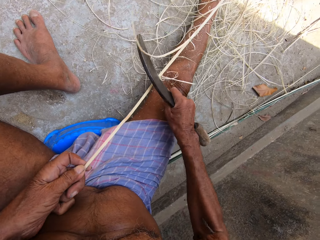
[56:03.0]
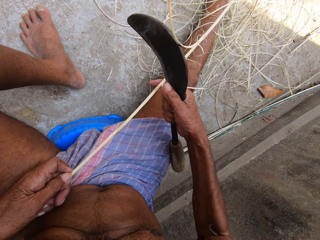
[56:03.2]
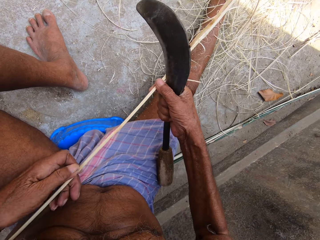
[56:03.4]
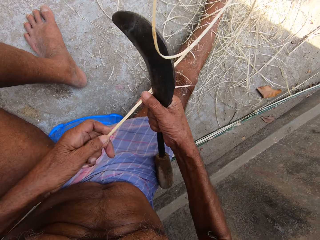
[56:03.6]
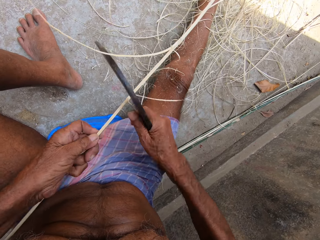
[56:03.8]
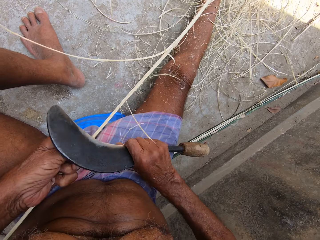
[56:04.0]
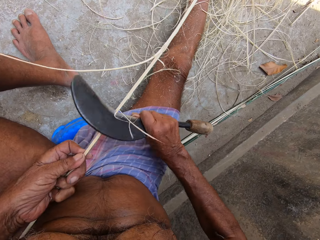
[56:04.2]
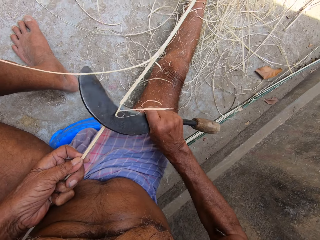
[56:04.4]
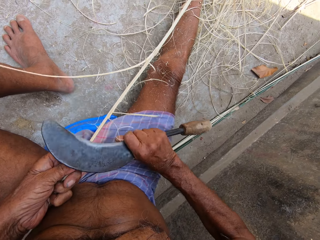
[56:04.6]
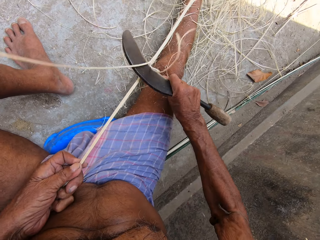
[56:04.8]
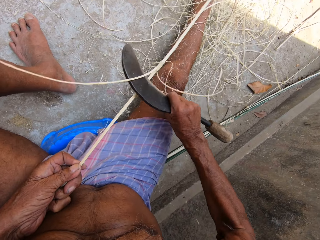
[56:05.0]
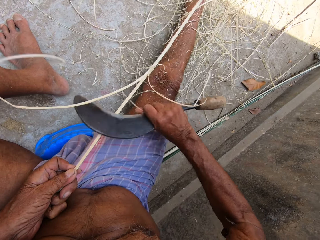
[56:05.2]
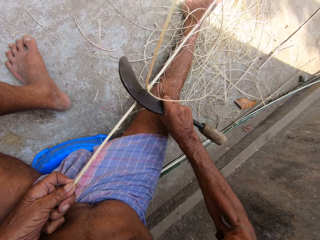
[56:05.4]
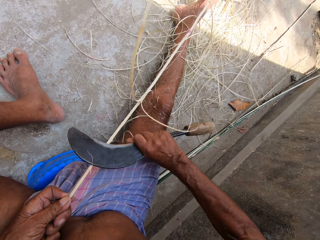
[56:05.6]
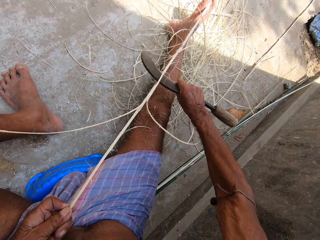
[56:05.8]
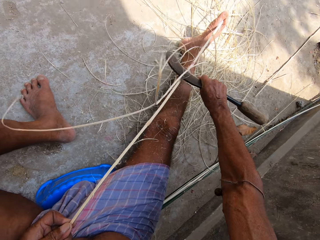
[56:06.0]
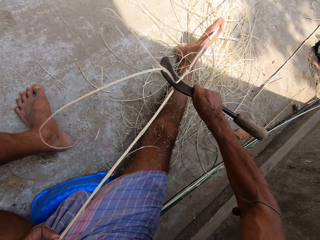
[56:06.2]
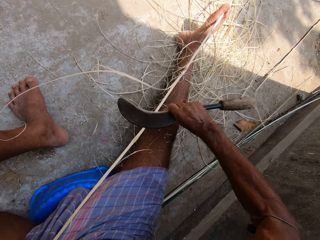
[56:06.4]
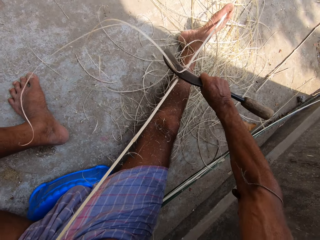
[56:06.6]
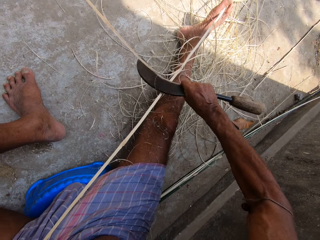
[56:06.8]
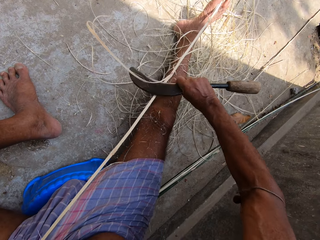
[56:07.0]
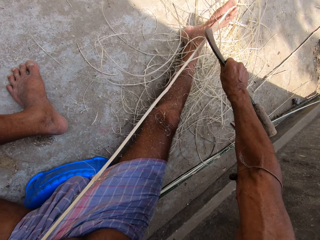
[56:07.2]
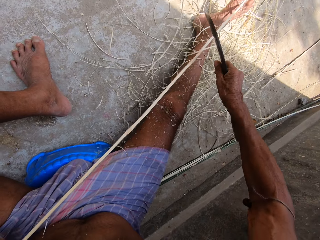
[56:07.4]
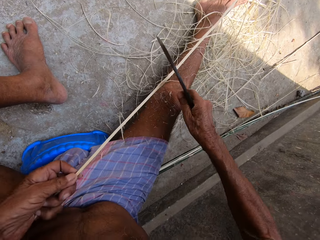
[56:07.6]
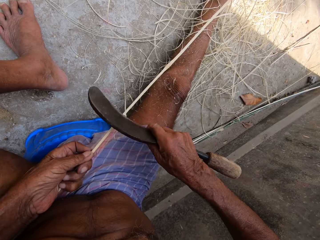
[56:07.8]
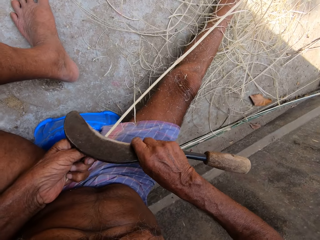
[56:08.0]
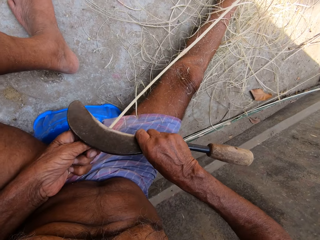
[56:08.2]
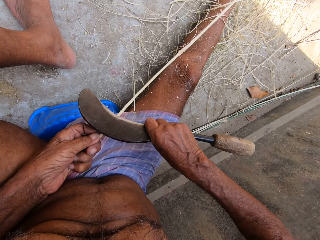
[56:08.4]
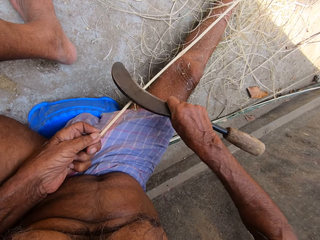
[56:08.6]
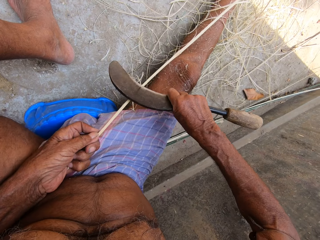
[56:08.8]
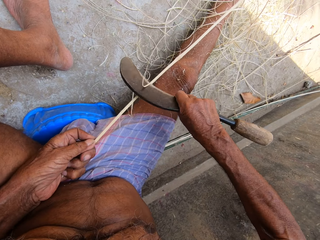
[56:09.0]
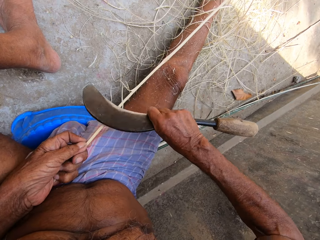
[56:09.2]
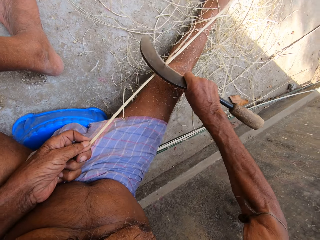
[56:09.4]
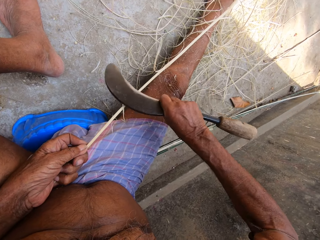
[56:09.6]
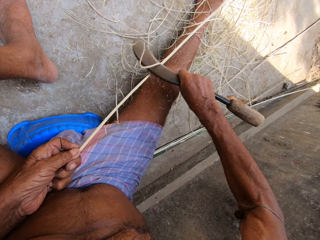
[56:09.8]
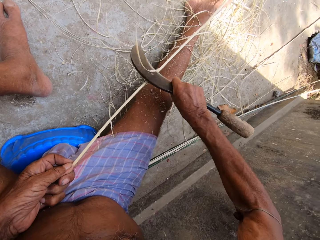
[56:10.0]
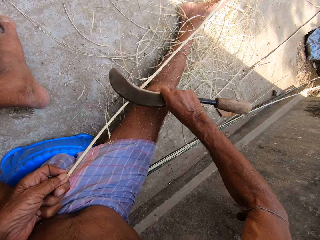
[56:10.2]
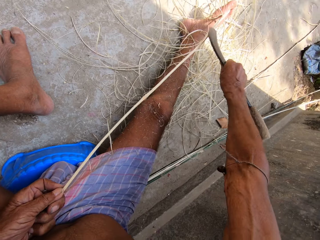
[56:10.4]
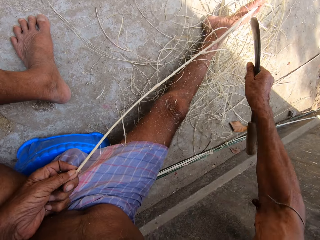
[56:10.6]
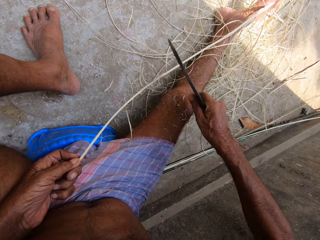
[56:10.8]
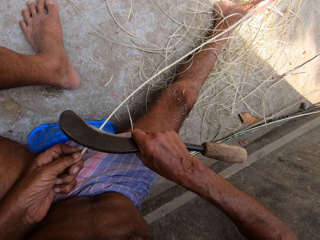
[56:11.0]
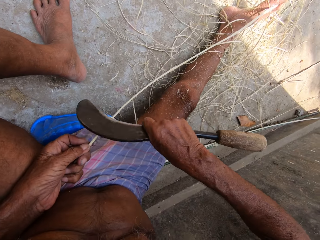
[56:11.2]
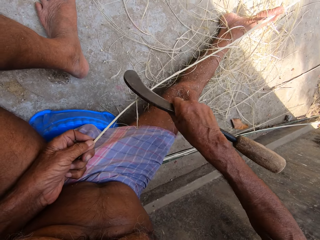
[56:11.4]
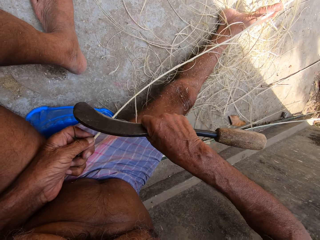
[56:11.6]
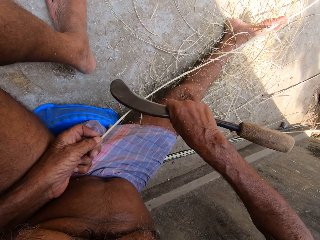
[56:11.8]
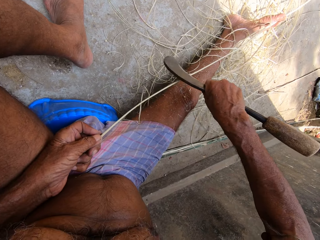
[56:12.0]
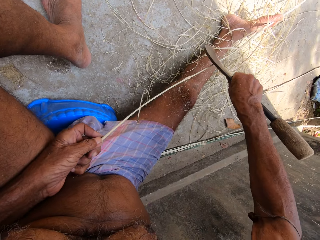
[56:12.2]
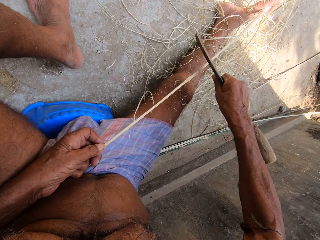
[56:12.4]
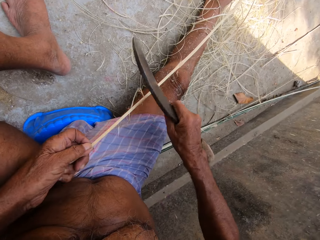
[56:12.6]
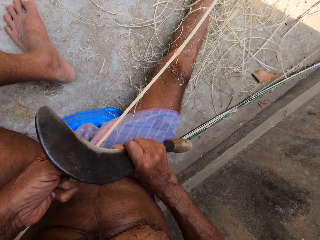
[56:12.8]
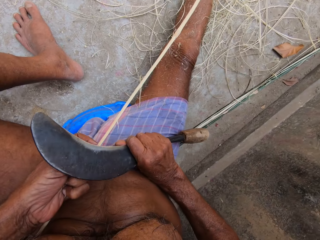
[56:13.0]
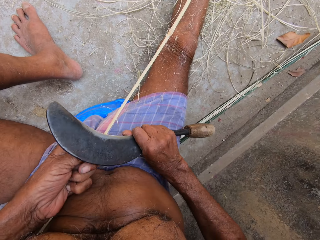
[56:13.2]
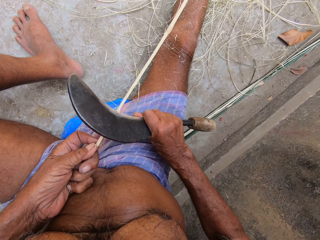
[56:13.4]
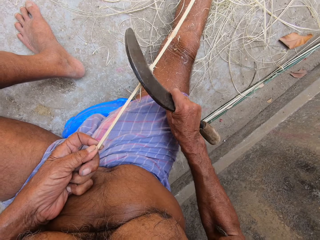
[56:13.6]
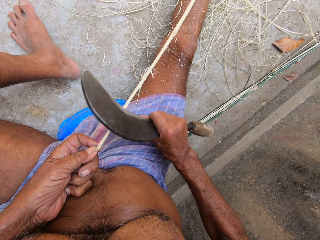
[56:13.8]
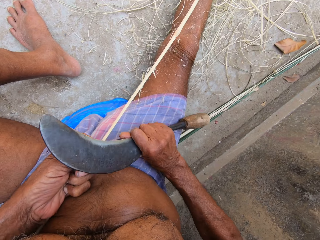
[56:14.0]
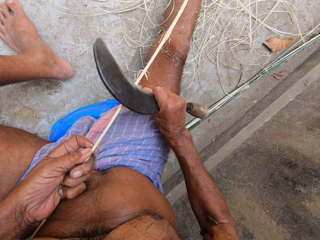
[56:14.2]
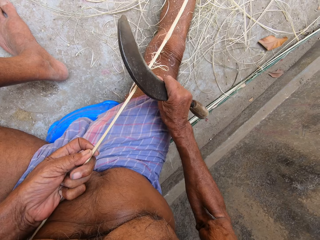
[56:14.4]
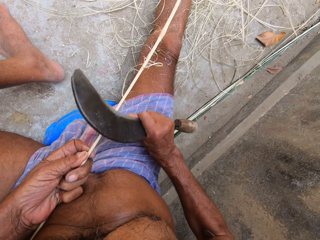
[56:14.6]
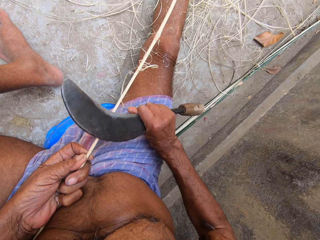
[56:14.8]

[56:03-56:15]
The camera wearer adjusts the stick in his hands. He scrapes raffia from the stick in his left hand with the sickle in his right hand.

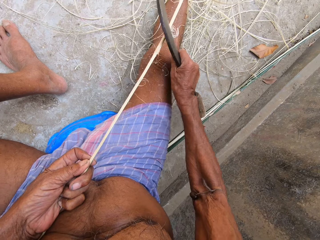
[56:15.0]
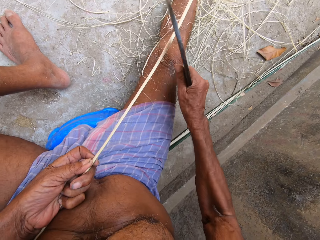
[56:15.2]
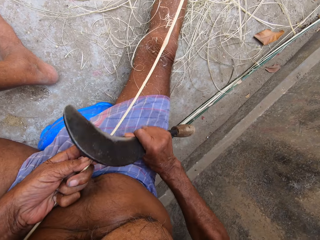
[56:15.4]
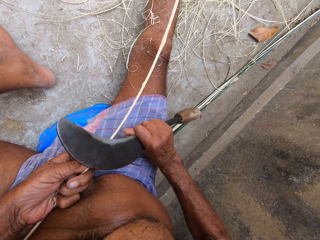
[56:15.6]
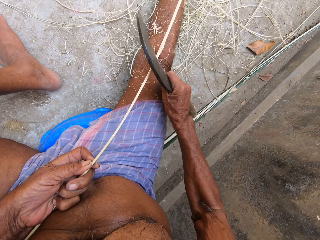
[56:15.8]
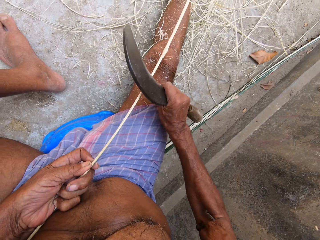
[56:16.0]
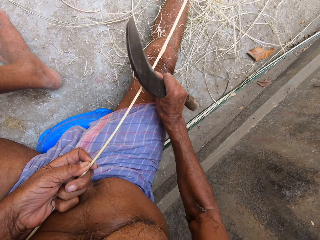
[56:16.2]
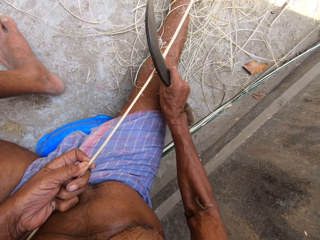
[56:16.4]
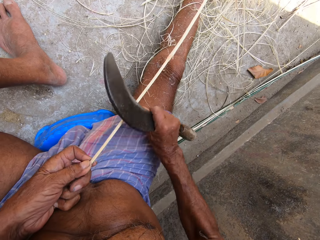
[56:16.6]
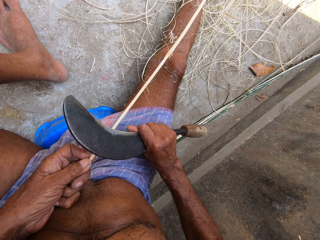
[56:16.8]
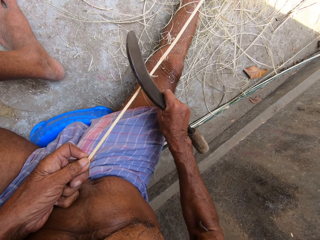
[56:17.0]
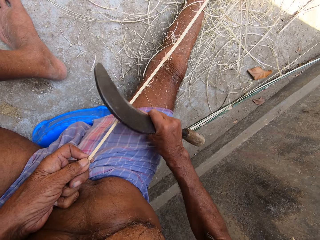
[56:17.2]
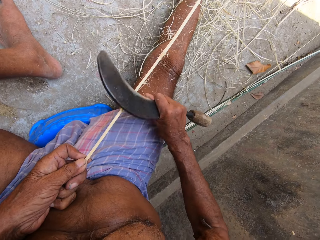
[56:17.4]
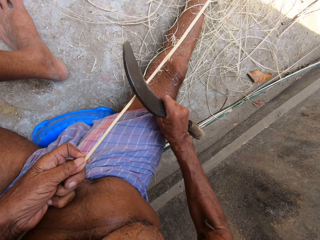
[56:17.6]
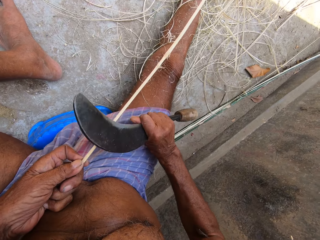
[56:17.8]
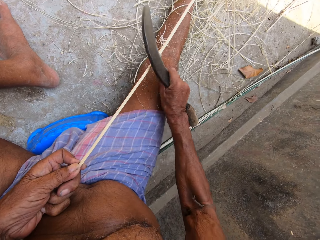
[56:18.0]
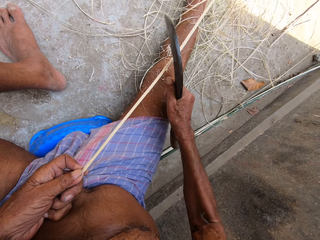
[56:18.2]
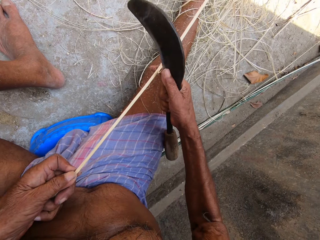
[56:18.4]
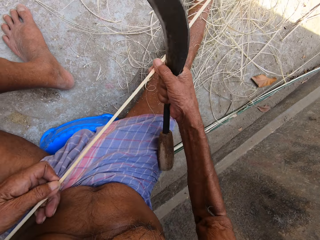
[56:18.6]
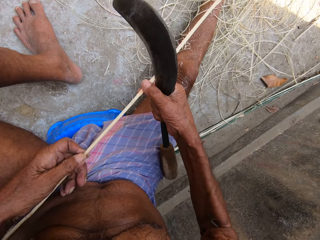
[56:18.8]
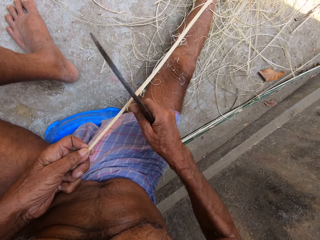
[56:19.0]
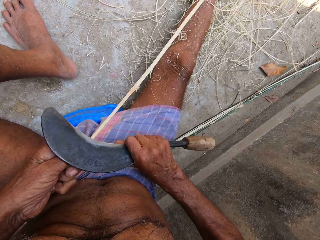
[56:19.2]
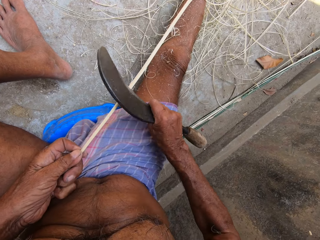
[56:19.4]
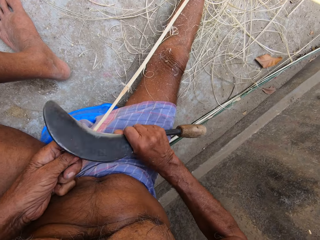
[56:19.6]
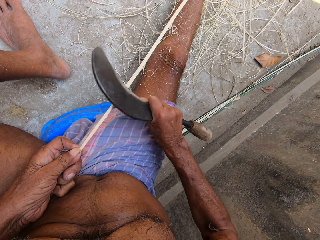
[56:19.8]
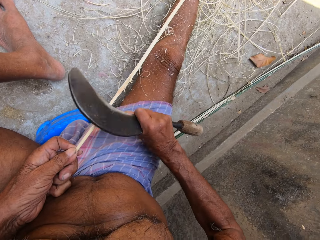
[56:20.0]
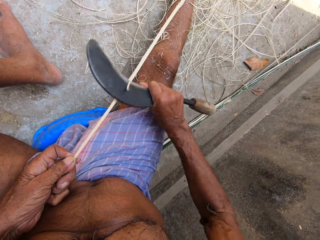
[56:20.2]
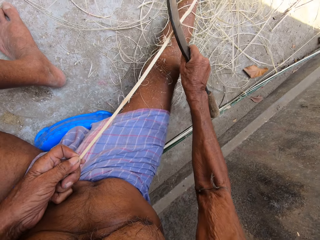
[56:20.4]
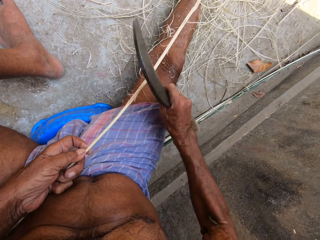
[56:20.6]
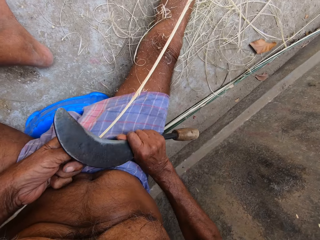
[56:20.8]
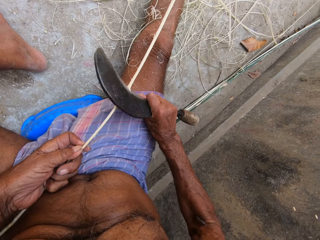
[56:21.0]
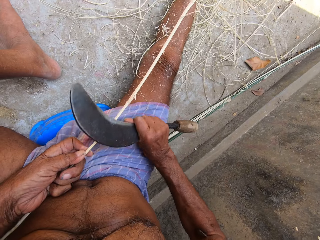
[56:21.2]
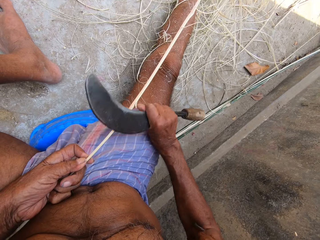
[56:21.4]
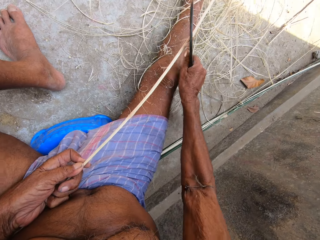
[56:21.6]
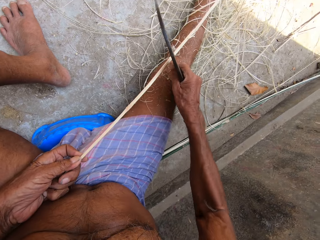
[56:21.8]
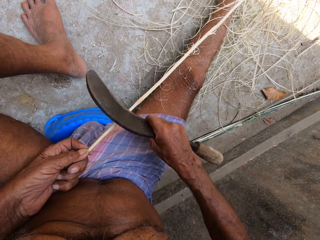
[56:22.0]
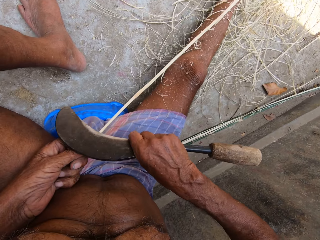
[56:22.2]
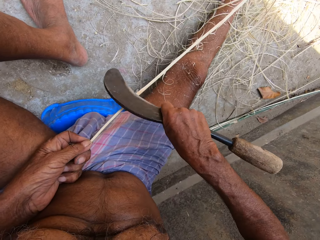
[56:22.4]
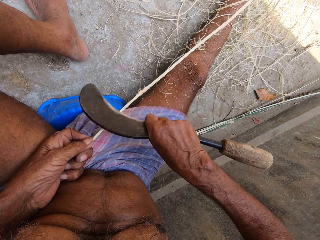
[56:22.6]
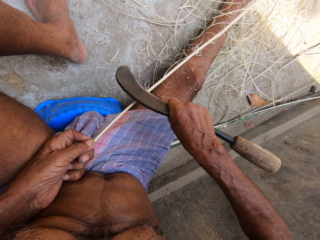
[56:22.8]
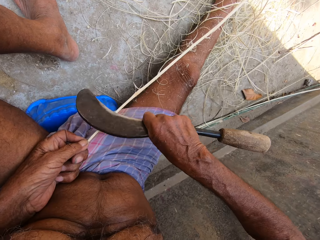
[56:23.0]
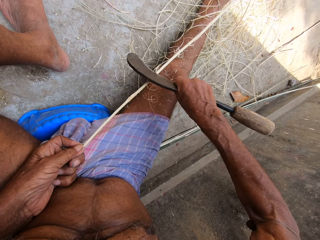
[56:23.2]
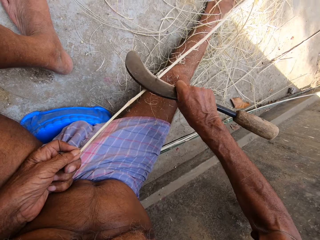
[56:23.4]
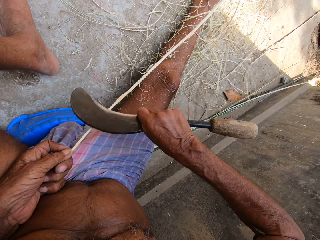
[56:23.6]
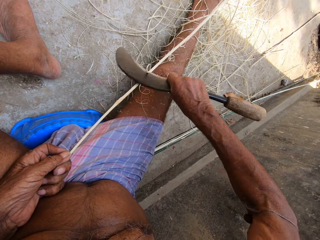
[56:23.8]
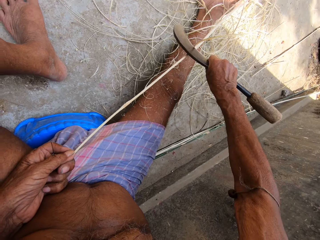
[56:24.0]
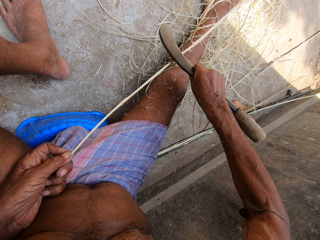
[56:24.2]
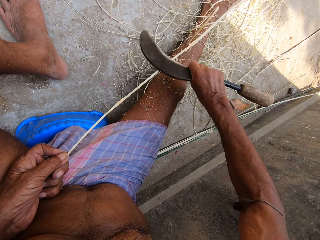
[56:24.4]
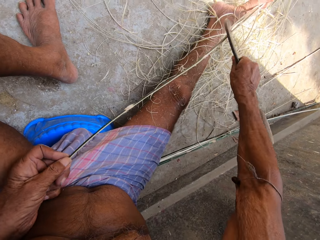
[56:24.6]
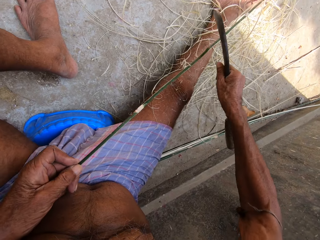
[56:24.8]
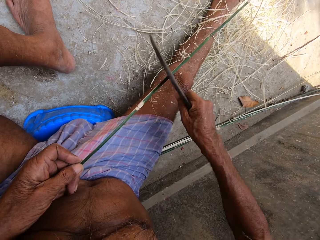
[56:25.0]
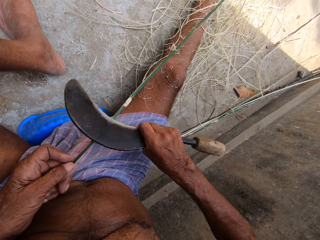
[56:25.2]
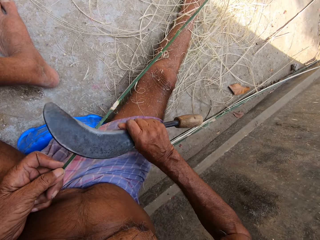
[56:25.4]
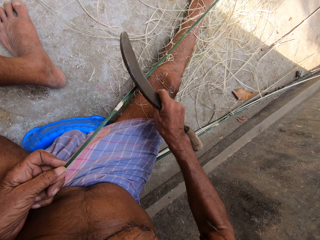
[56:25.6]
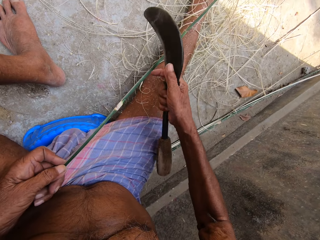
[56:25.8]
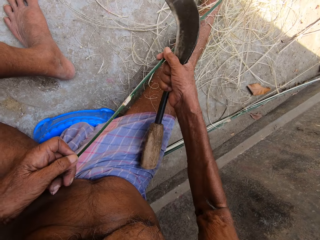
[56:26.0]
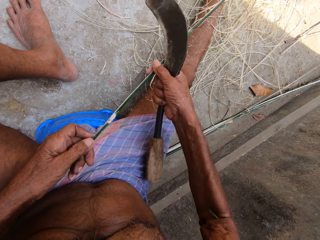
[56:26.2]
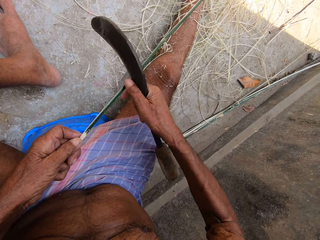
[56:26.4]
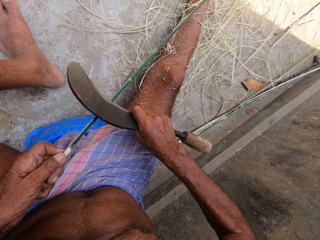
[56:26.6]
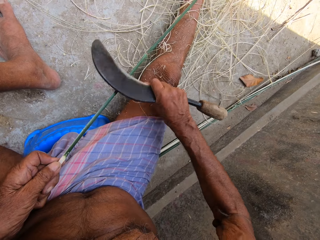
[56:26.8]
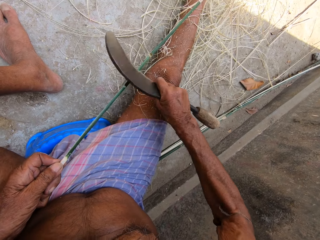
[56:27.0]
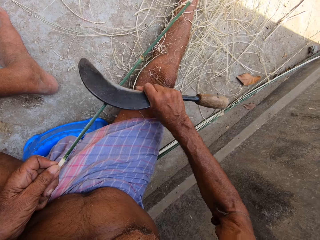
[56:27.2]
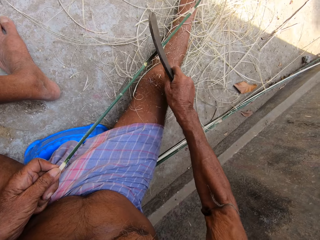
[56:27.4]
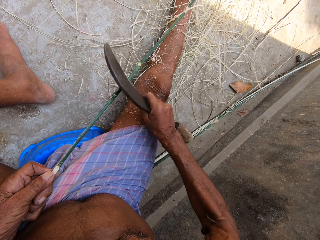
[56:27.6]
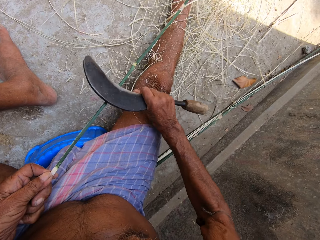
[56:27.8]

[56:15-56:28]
The camera wearer adjusts the stick in his hands. He scrapes raffia from the stick in his left hand with the sickle in his right hand. He adjusts the stick in his hands. He scrapes raffia from the stick in his left hand with the sickle in his right hand.
